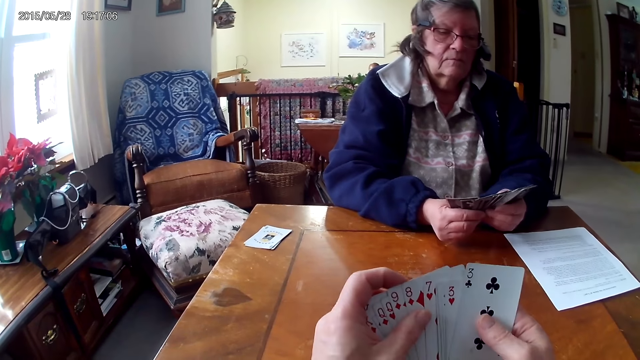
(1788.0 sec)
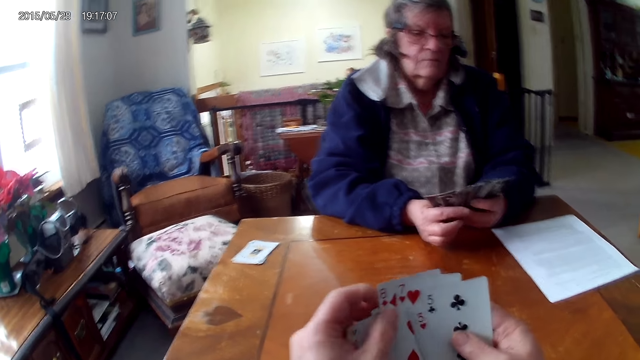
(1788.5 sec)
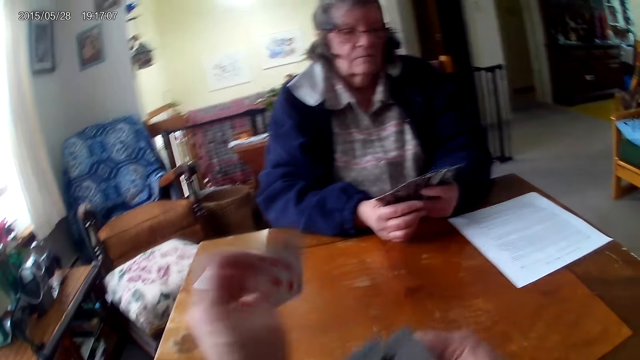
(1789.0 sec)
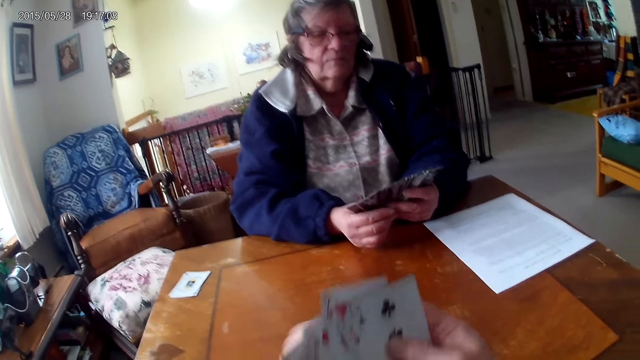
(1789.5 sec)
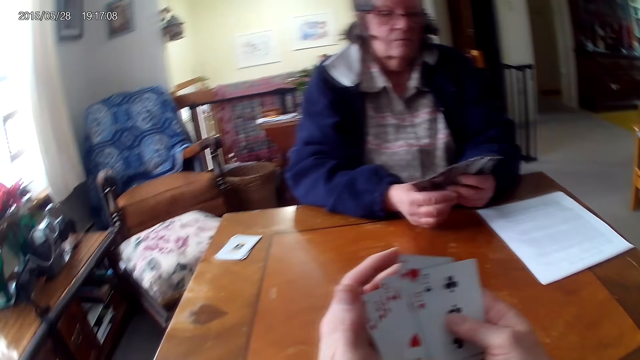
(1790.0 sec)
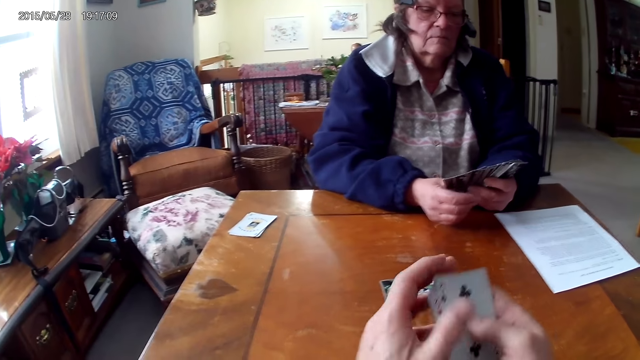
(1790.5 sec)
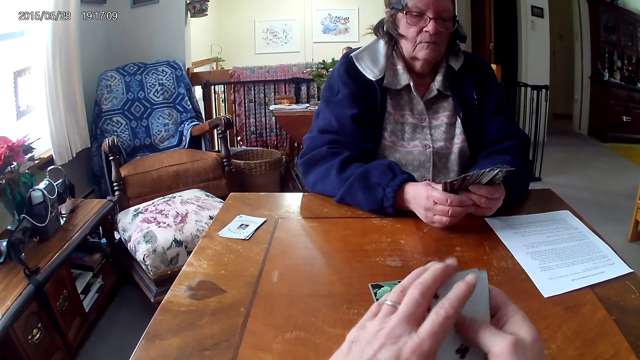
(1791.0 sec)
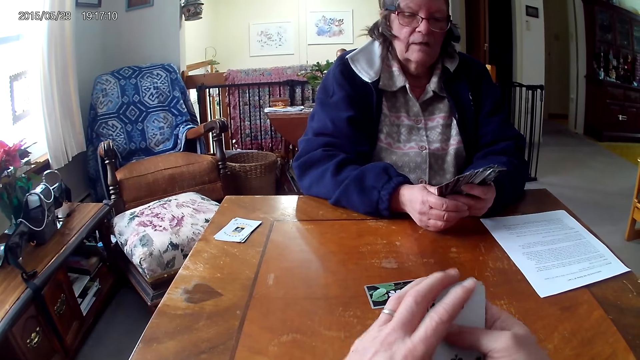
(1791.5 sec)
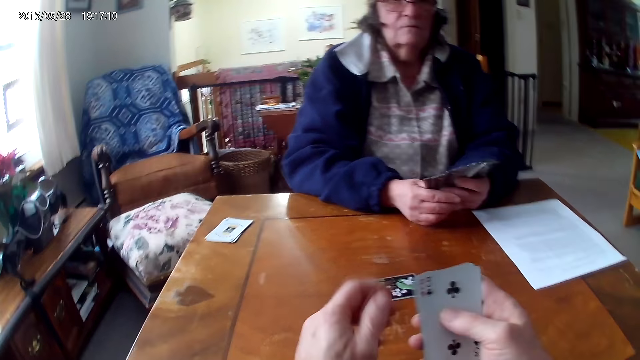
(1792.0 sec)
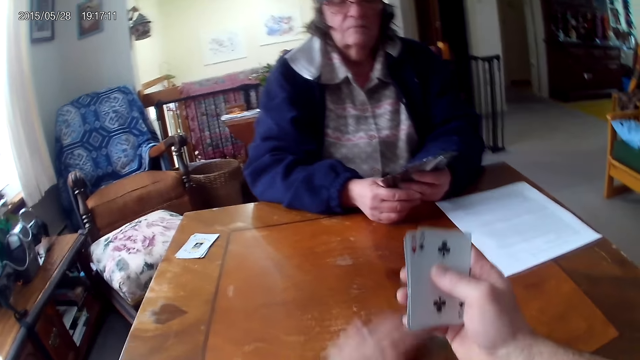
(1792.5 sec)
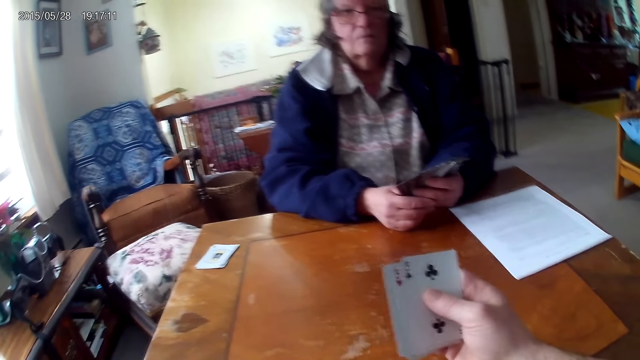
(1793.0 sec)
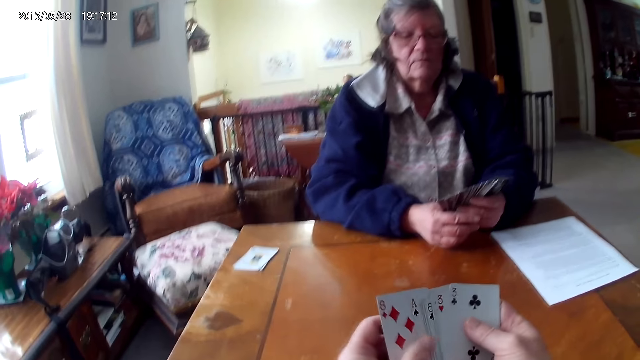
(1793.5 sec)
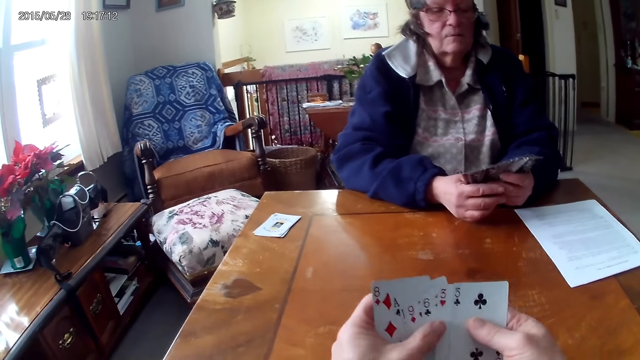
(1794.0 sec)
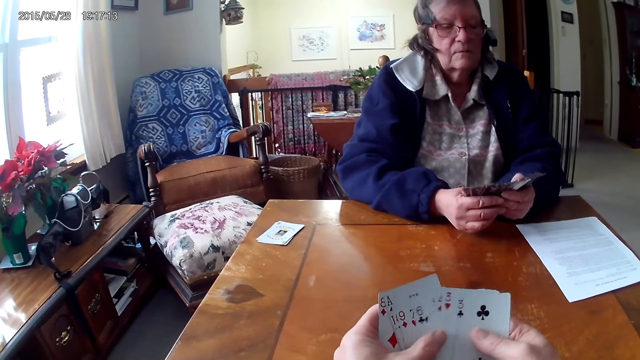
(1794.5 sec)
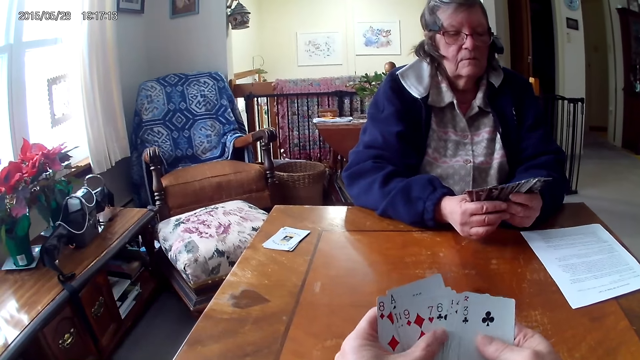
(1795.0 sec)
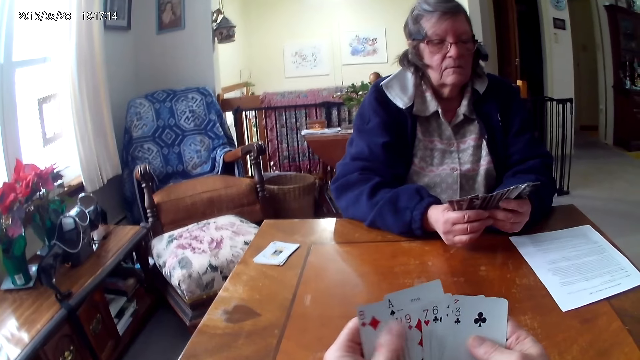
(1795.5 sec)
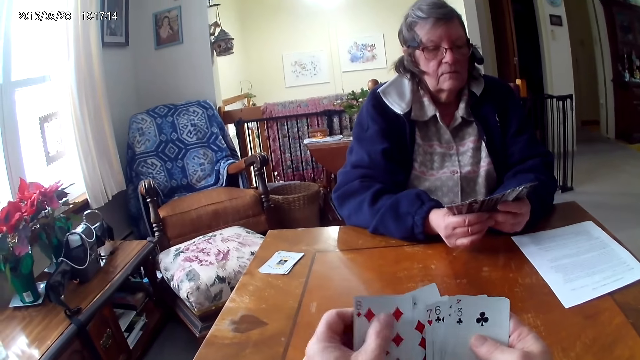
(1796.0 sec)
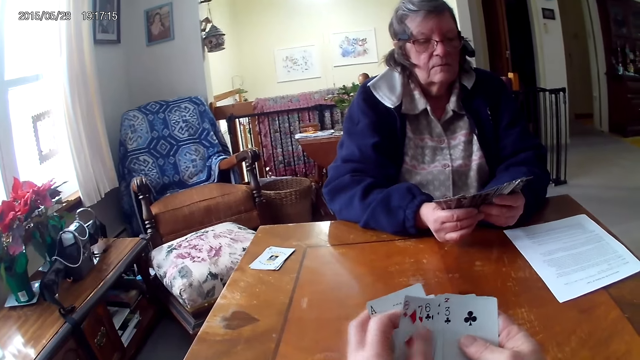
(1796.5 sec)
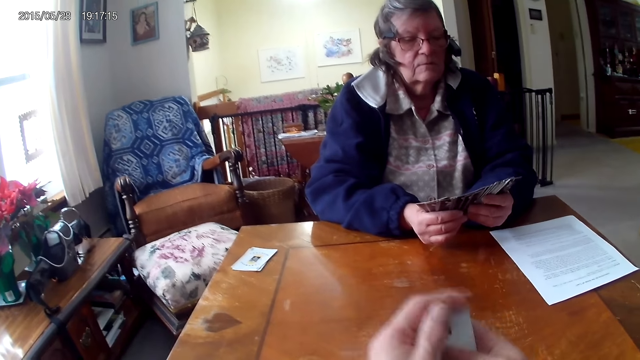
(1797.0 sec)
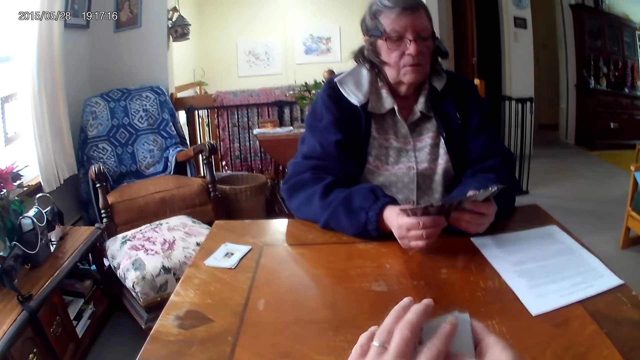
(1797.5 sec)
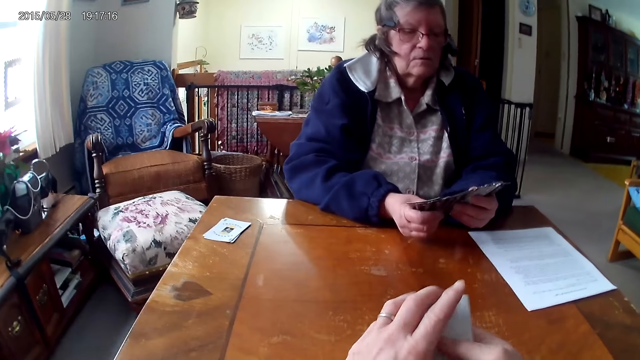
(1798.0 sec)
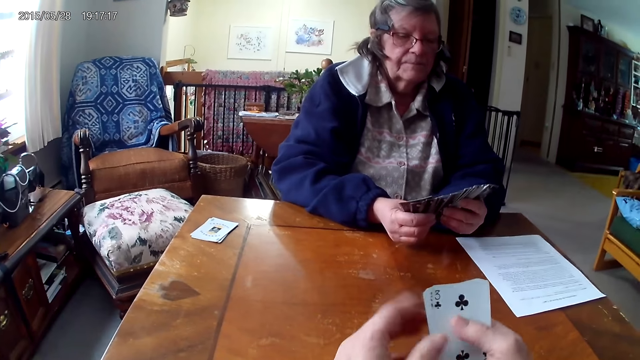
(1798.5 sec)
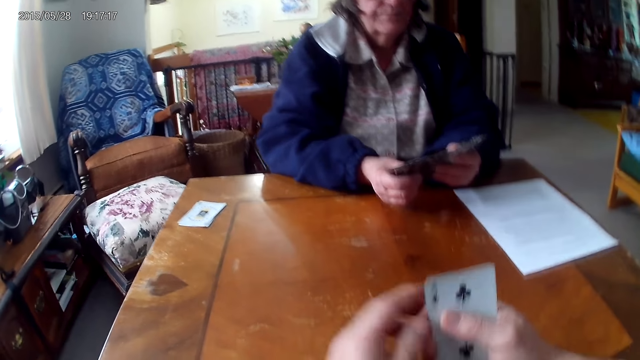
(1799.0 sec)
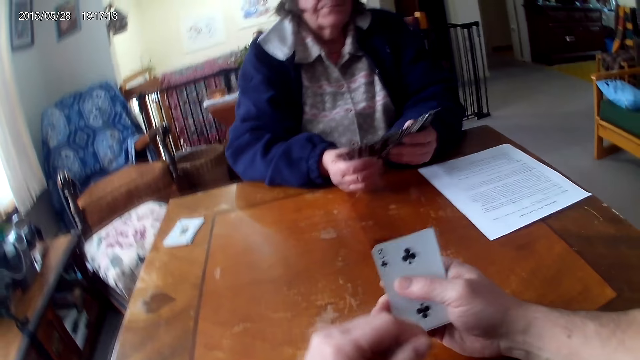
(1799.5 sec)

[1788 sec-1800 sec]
The camera wearer drops the card on the table. A woman arranges cards. The camera wearer picks the card from the table. They align the cards on the hands.

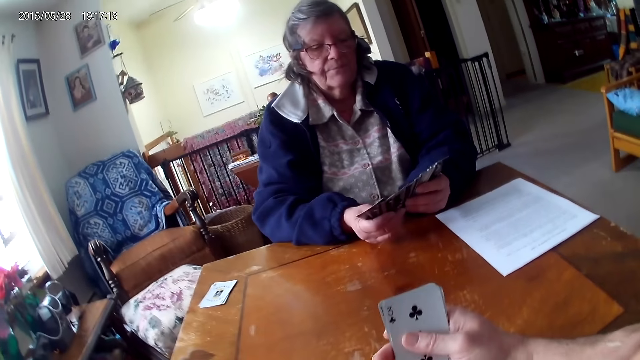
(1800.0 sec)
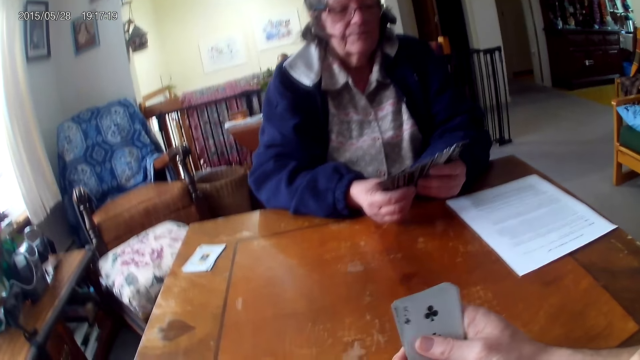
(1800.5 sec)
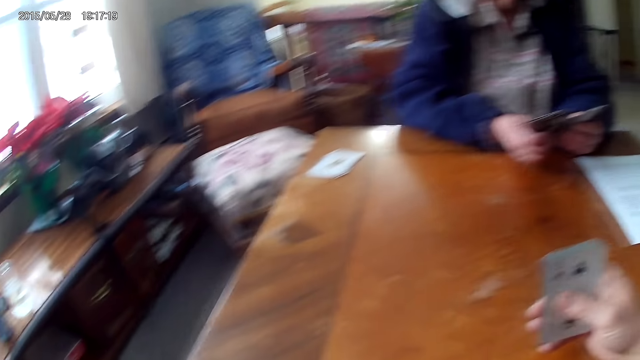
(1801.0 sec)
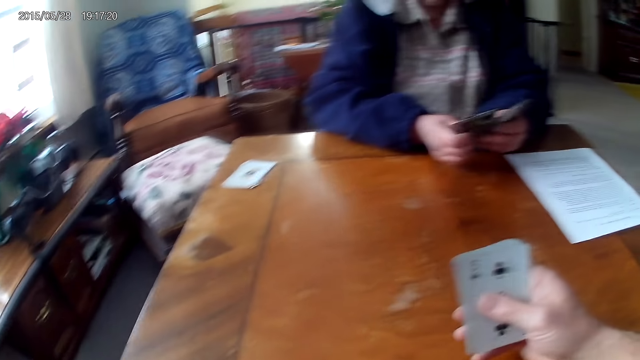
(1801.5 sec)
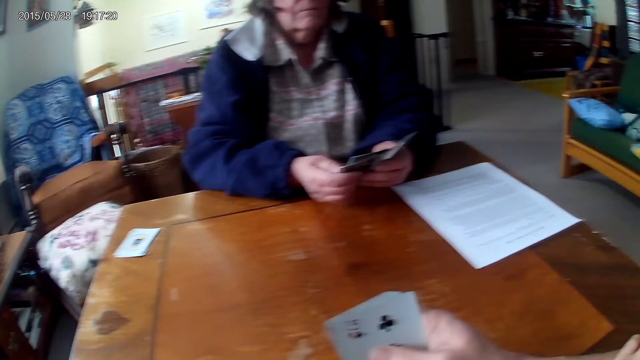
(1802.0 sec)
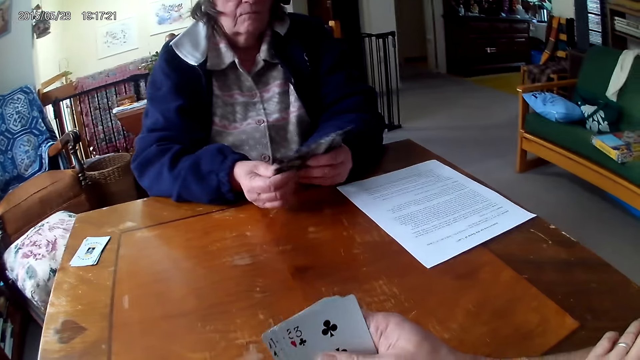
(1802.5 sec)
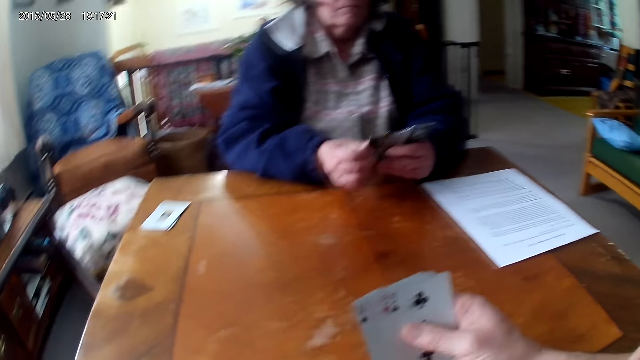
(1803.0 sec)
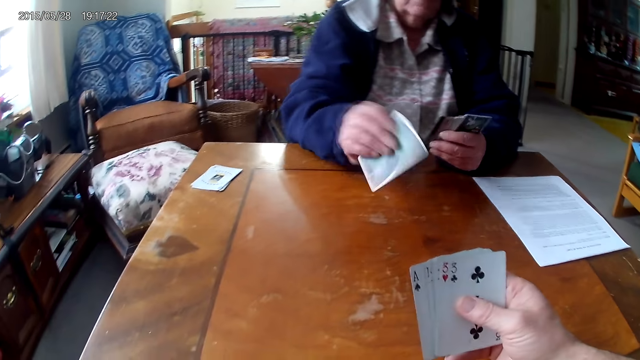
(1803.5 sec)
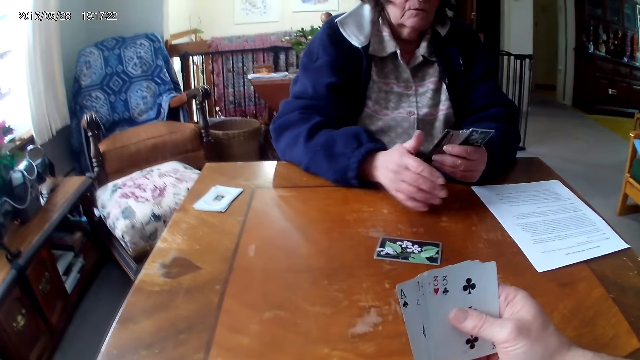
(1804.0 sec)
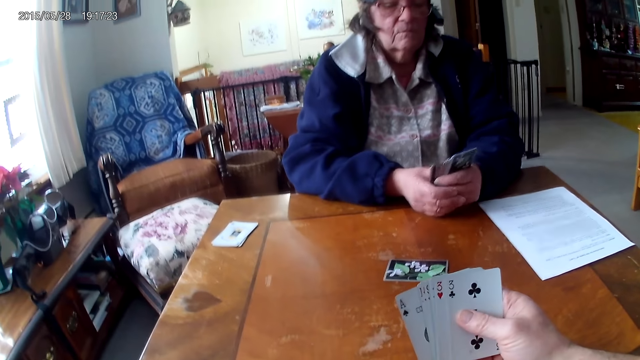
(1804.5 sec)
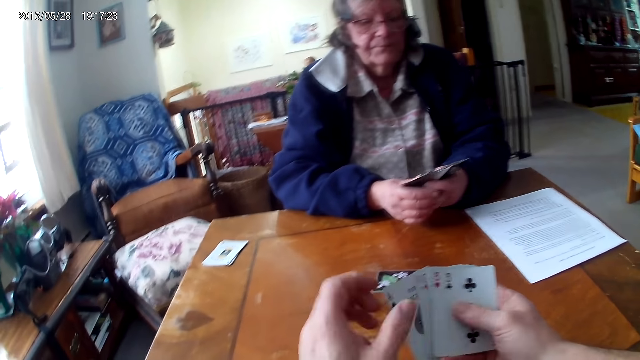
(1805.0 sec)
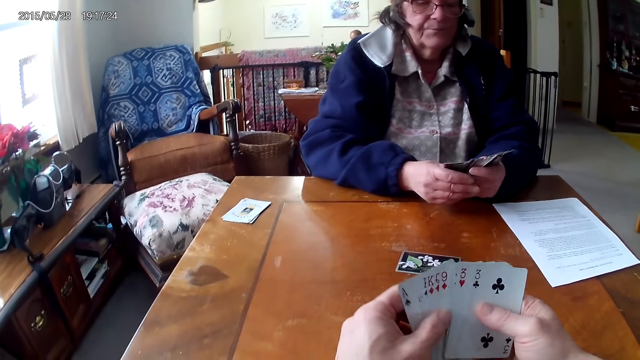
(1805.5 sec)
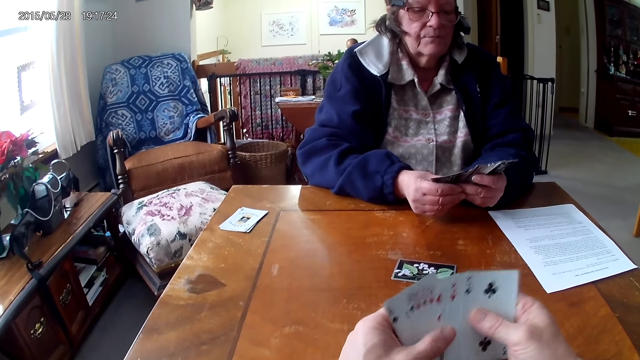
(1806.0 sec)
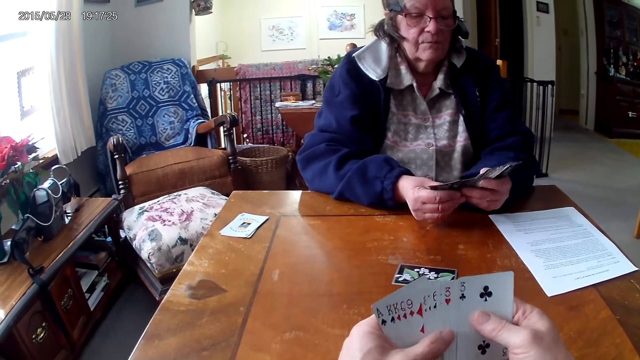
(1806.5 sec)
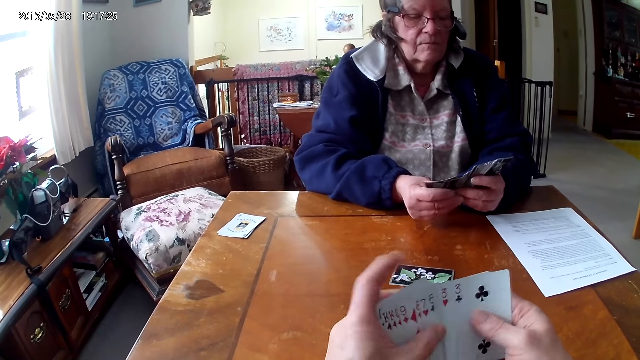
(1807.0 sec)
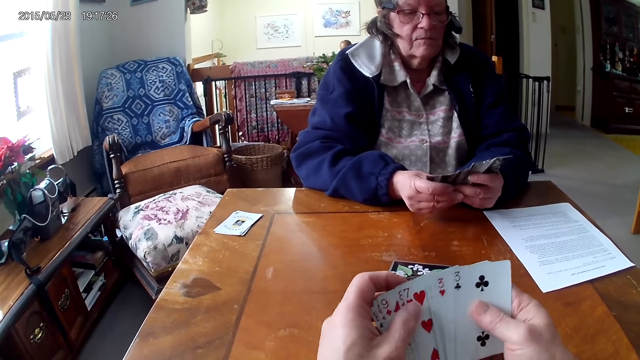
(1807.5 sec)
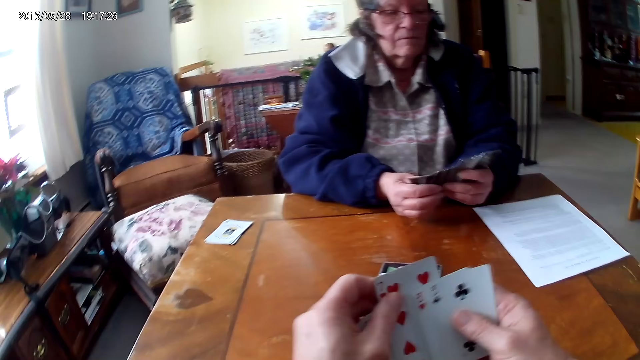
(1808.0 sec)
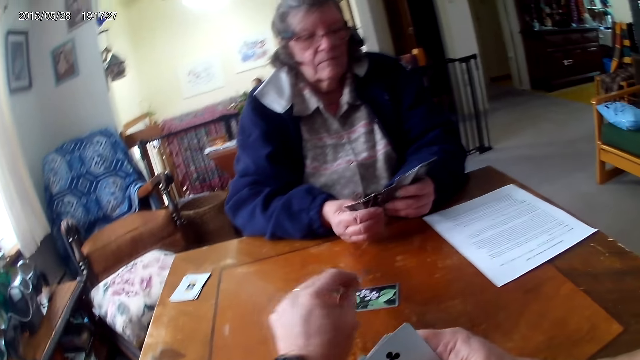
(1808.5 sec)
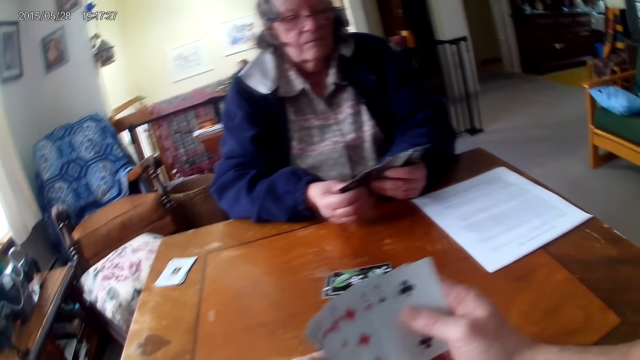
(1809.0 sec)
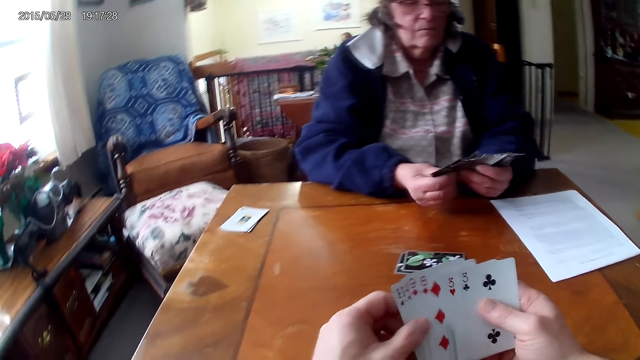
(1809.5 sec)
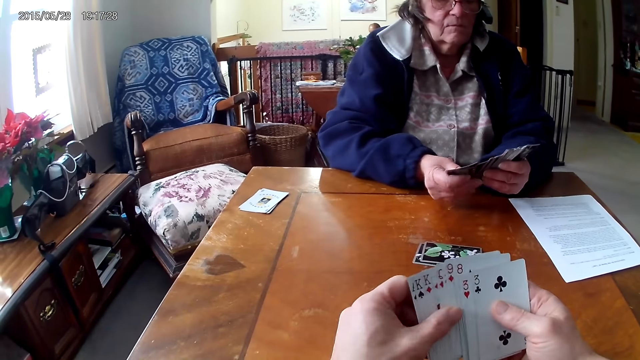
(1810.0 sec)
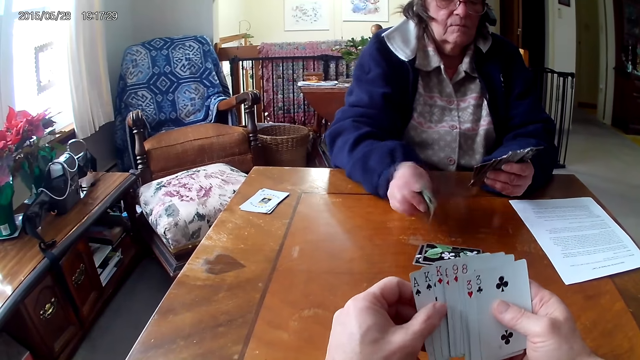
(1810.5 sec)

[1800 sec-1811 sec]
A woman throws a card on the table. The camera wearer arranges cards. The woman aligns the cards on the hands. The camera wearer drops the card on the table.
